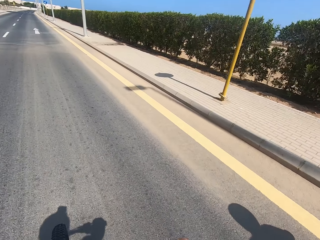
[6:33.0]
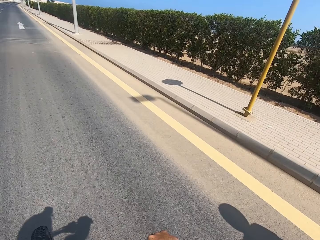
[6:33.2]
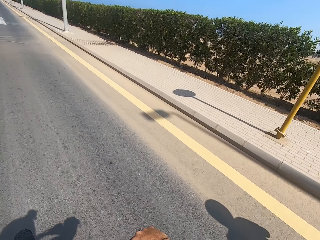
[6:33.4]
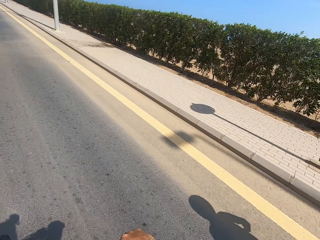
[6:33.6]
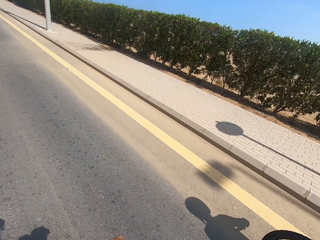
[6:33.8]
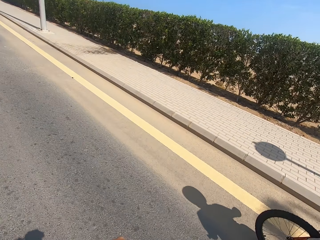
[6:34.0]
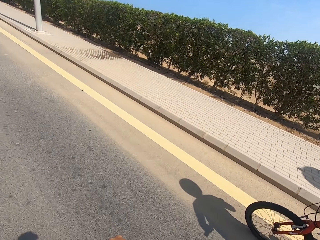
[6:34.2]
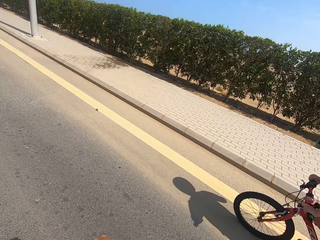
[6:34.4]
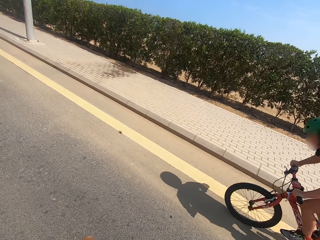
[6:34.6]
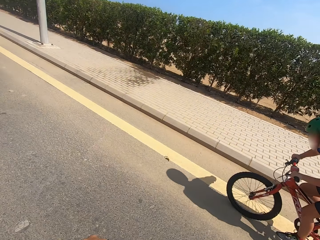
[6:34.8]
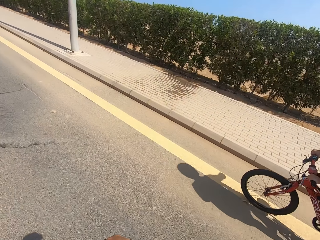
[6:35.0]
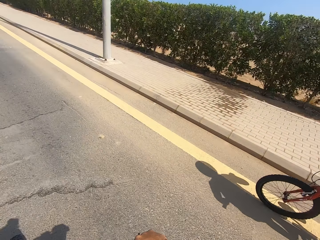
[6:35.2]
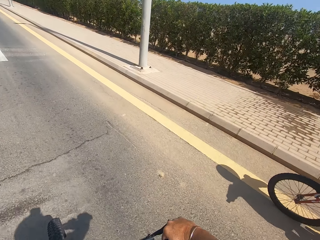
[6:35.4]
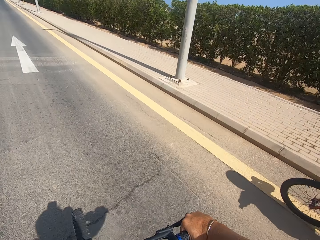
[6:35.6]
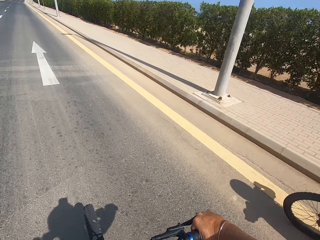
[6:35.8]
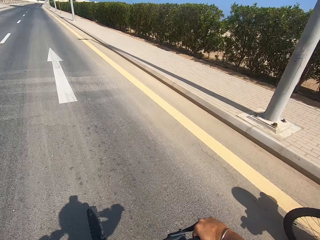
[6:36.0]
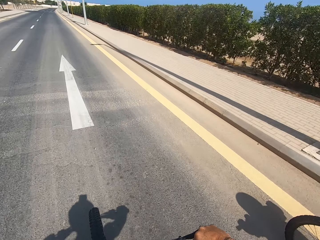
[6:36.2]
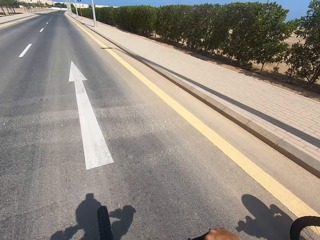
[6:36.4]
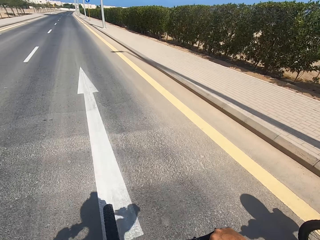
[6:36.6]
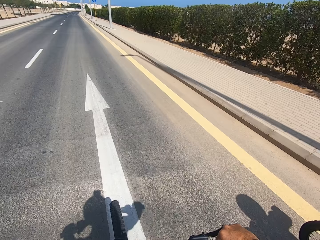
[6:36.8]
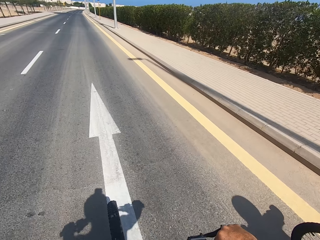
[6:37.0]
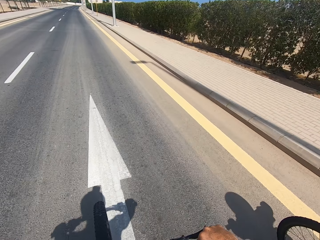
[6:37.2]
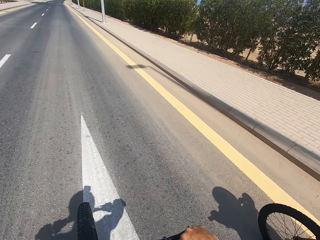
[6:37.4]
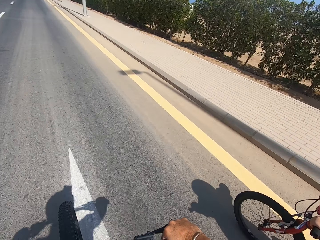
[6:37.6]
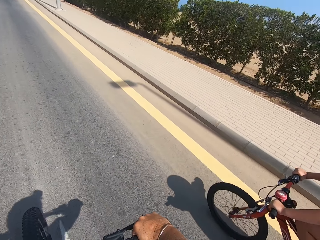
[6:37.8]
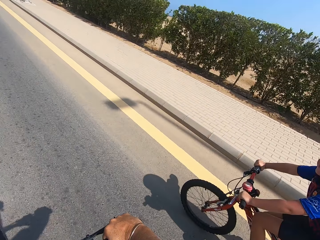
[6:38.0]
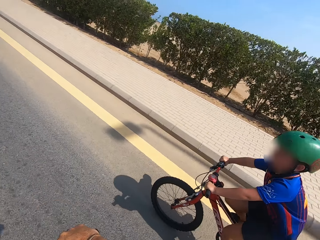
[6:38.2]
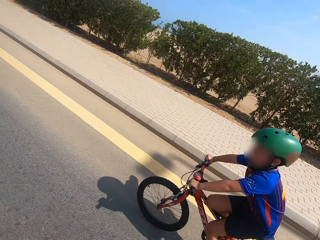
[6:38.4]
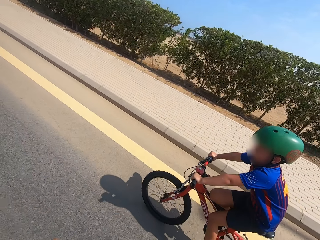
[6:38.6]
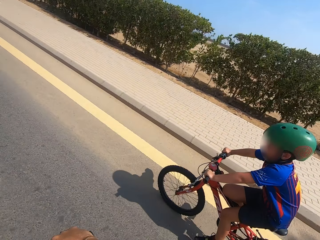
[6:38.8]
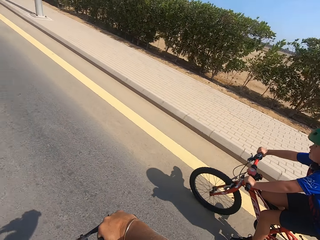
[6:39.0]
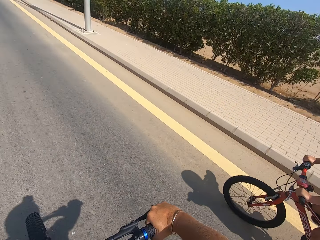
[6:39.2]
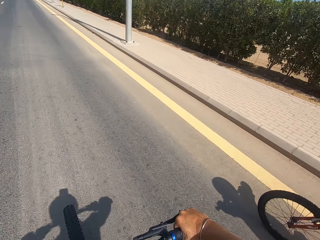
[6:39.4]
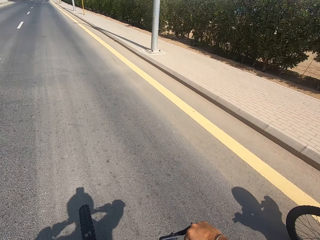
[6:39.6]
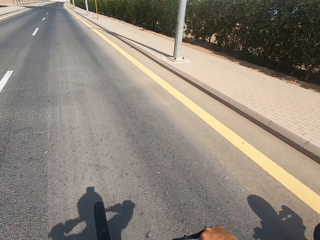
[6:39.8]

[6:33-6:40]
The camera wearer cycles.

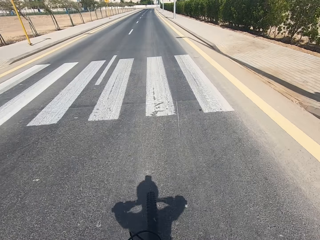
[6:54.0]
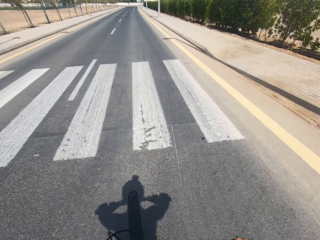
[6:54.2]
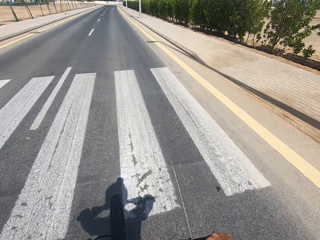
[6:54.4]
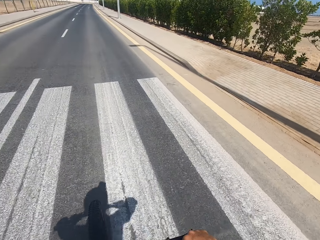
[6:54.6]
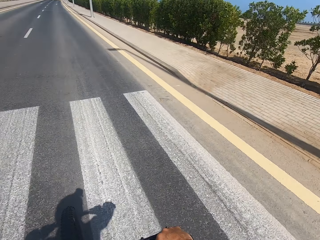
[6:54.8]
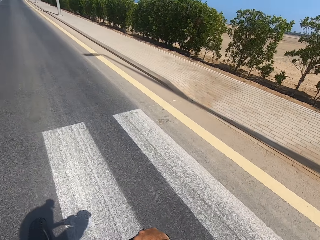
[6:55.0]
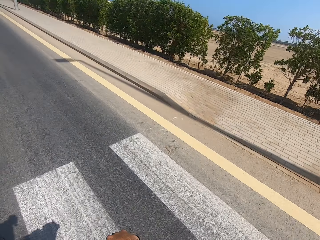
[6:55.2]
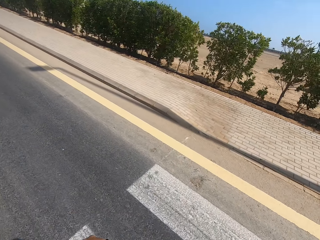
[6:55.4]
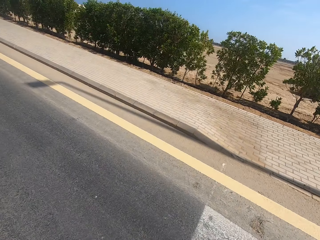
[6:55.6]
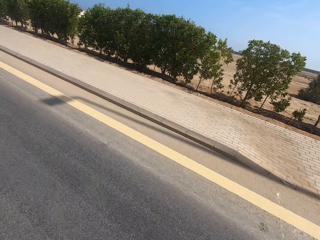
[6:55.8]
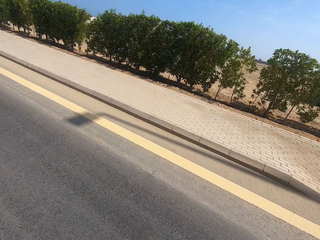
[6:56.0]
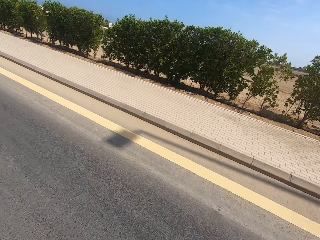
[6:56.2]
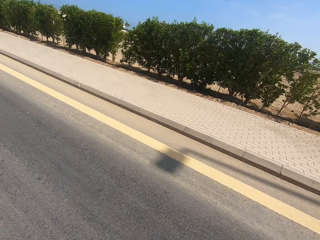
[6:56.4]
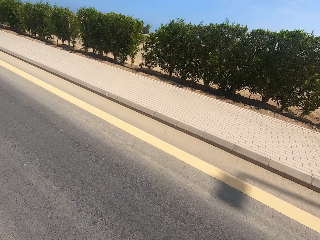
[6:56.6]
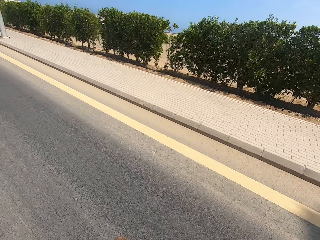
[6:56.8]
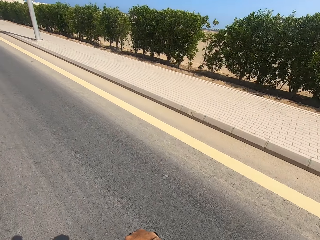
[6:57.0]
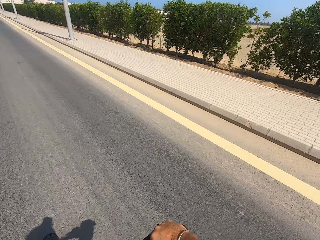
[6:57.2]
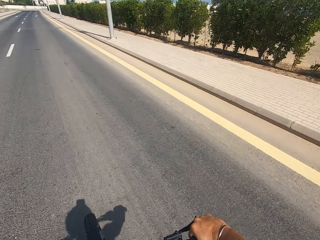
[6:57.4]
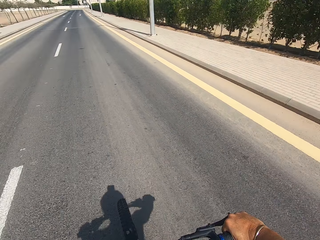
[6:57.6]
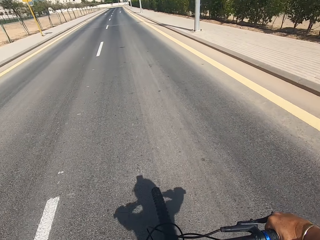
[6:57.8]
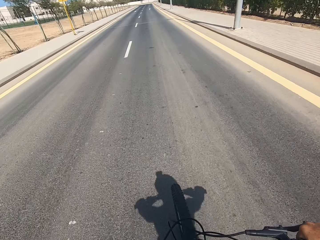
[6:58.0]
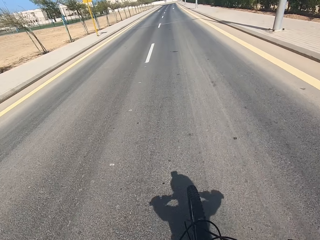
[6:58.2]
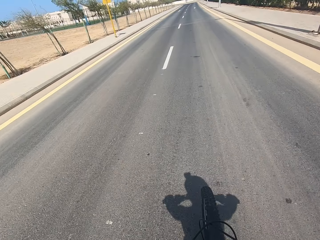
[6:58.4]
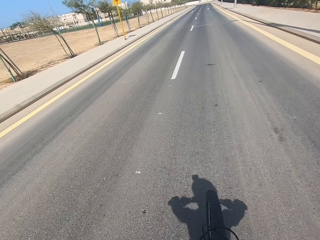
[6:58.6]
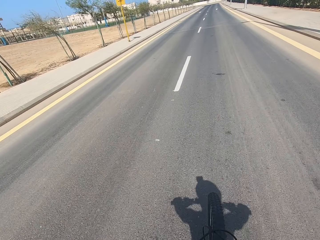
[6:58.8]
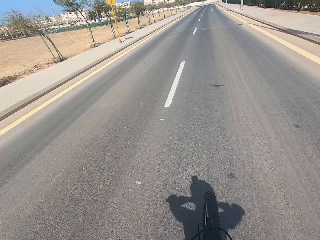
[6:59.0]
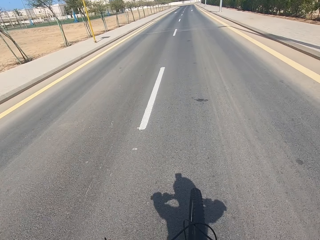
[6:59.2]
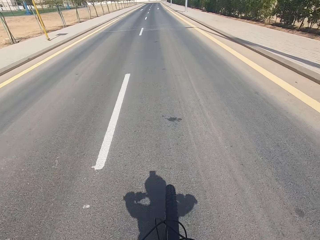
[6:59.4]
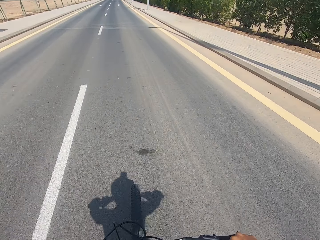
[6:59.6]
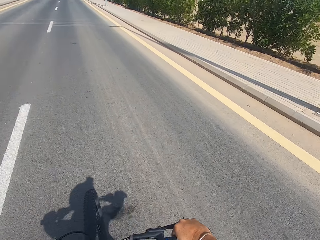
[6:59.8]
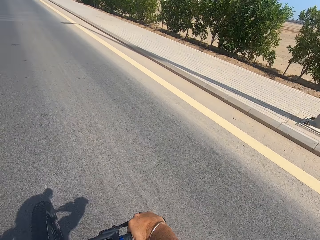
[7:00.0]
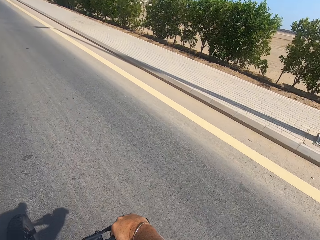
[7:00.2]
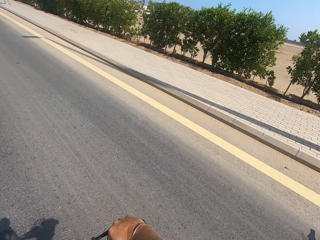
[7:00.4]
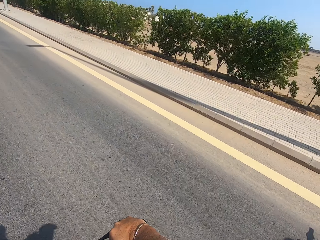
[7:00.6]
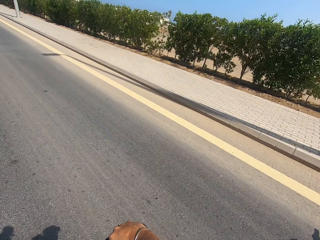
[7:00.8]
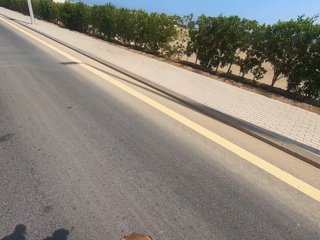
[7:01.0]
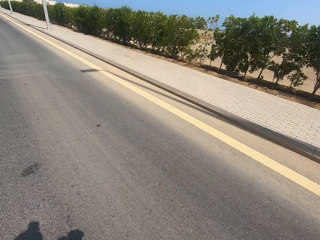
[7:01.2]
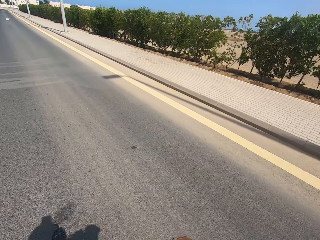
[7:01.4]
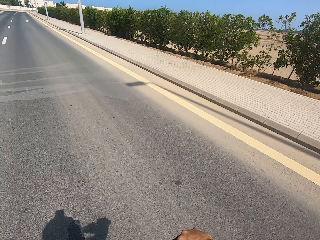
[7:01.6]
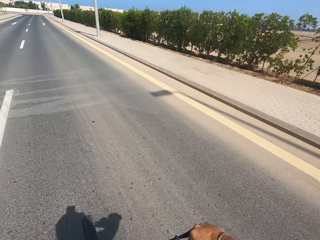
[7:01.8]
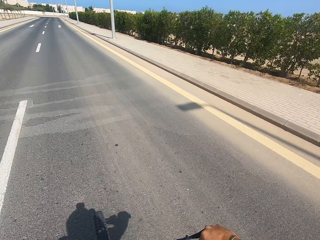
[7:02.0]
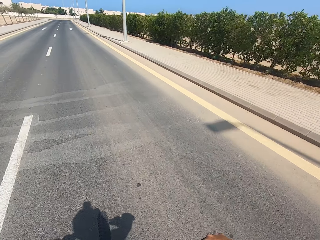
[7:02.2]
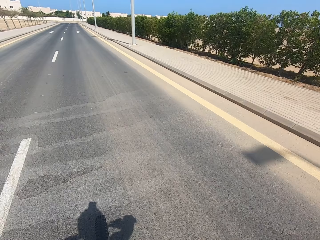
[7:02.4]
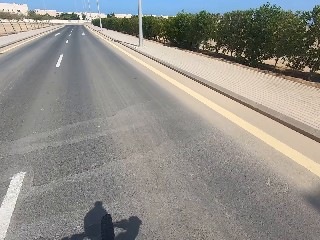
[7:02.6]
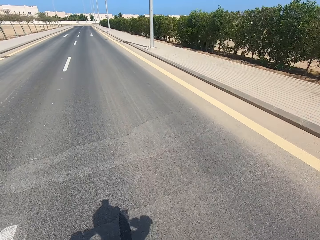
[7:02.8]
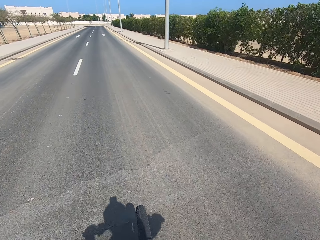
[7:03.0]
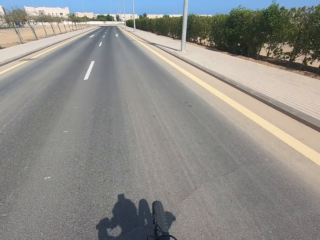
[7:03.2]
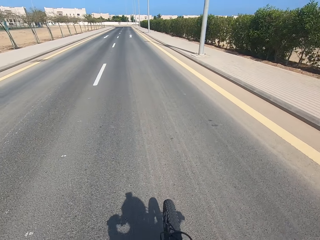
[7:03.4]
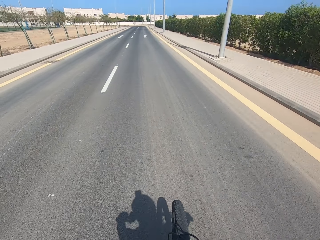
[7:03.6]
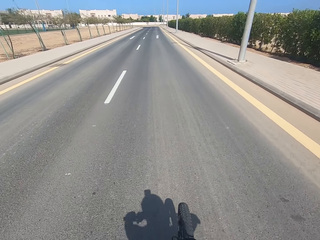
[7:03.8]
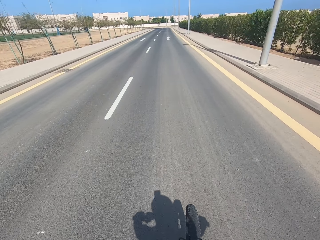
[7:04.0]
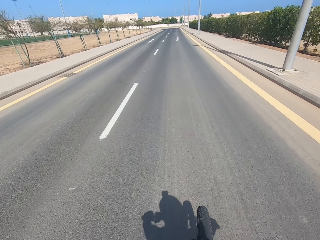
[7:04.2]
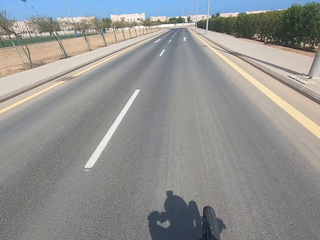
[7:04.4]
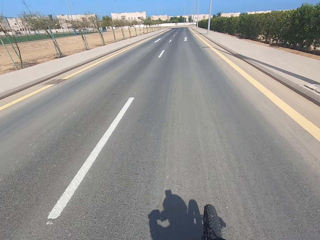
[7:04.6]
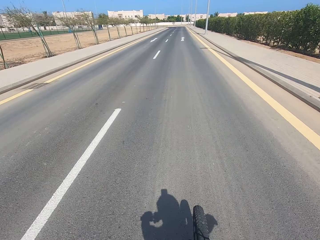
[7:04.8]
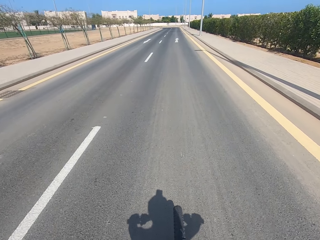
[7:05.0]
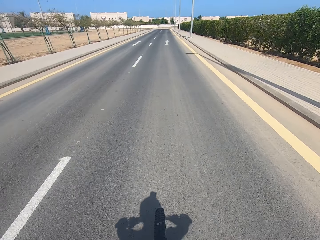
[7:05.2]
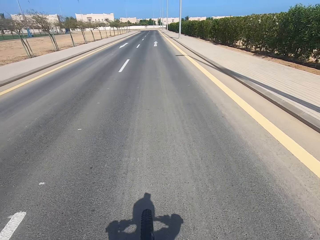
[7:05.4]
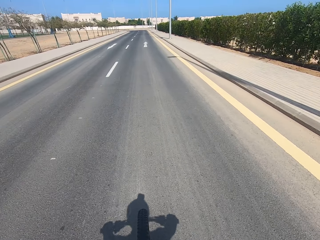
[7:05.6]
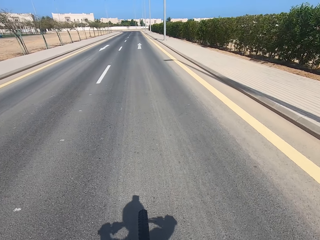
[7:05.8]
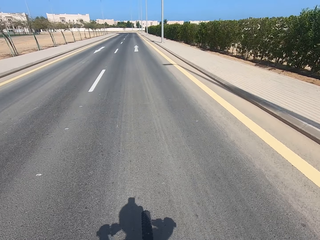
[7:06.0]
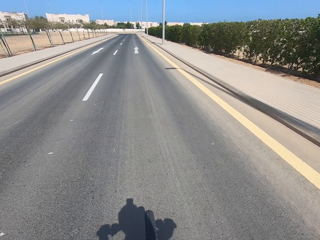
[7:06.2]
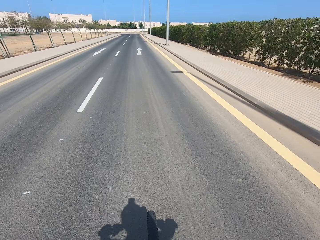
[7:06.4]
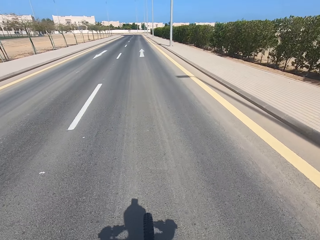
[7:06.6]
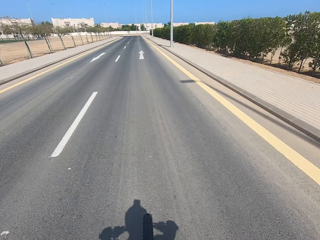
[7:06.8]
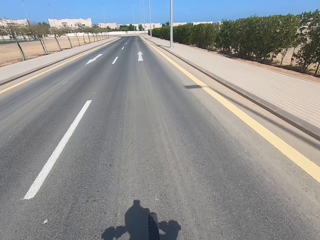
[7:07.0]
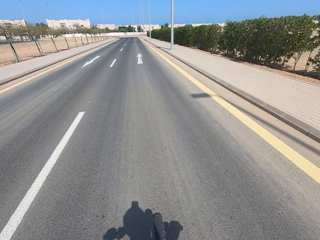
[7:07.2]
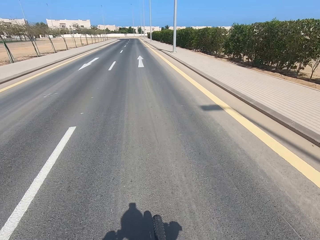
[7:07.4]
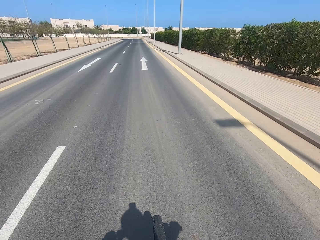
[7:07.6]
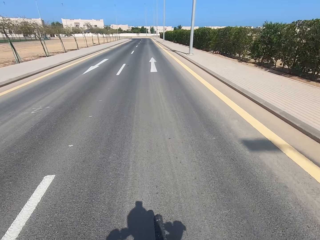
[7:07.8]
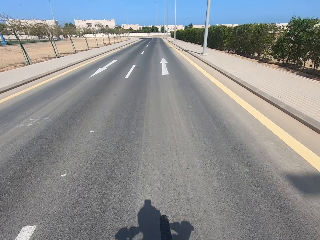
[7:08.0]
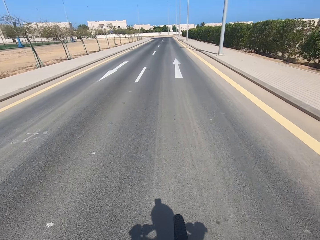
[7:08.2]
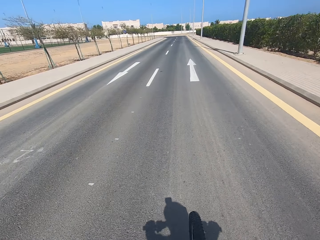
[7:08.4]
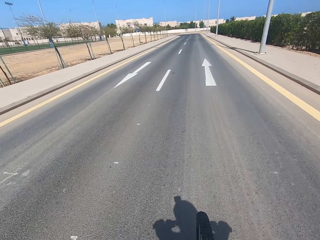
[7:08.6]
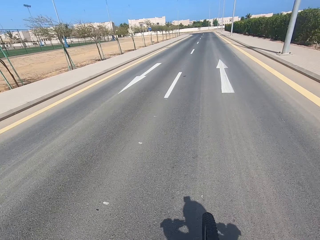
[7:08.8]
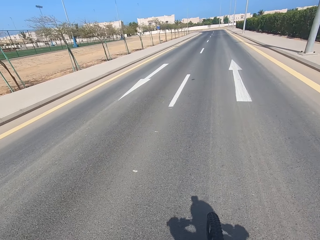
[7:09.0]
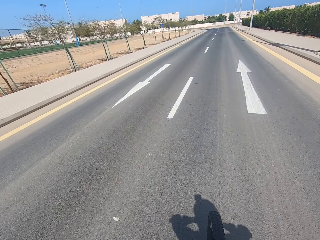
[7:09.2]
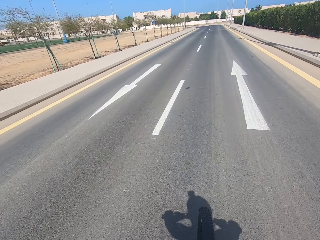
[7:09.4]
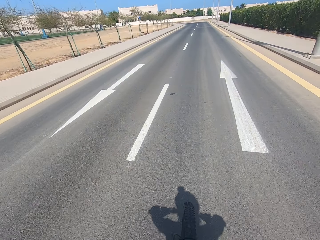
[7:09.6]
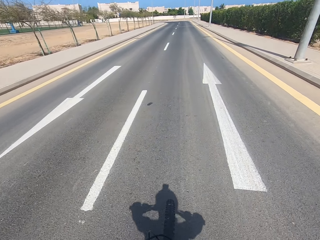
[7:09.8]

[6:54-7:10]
The camera wearer looks around while cycling. They cycle.
